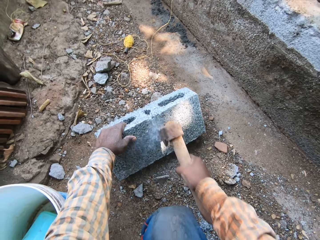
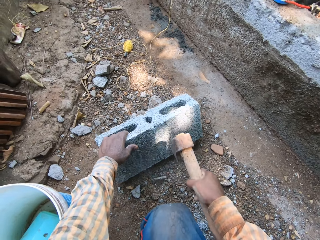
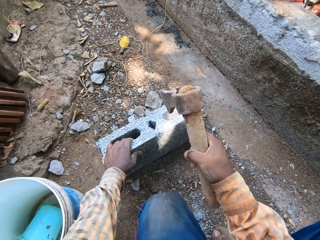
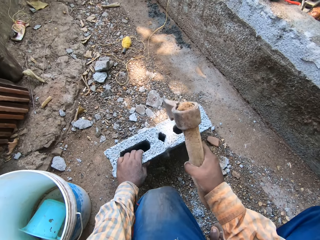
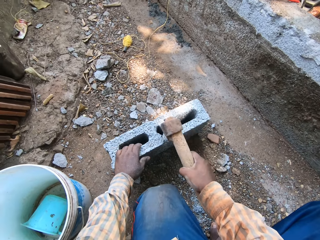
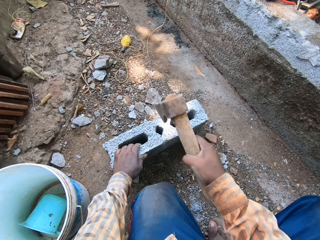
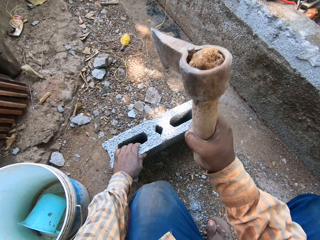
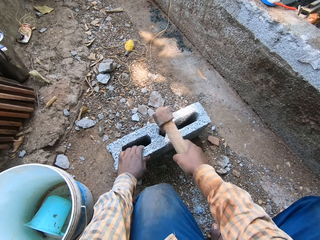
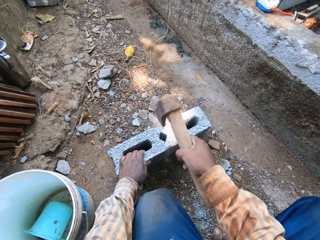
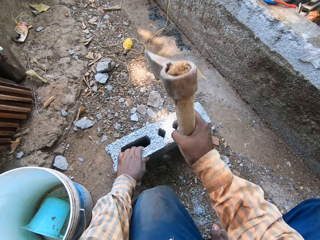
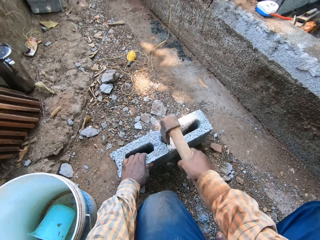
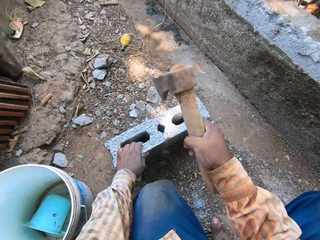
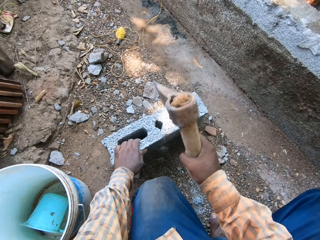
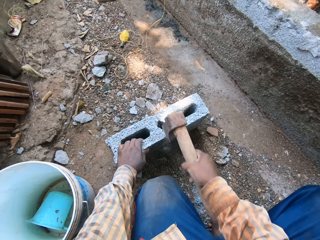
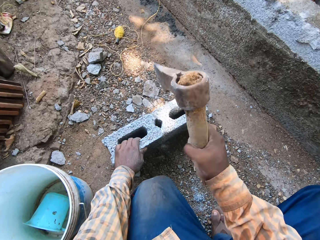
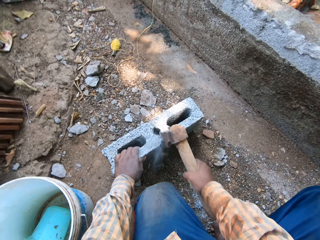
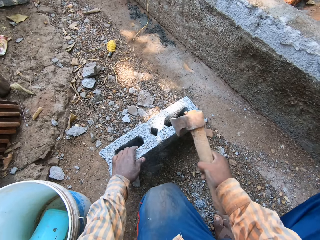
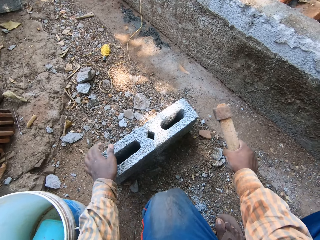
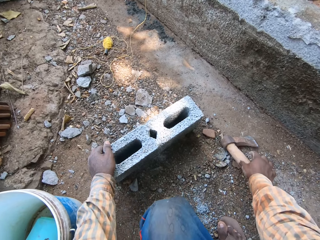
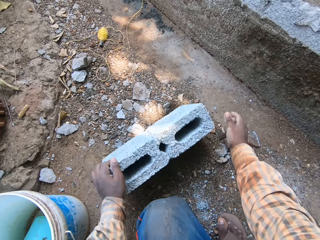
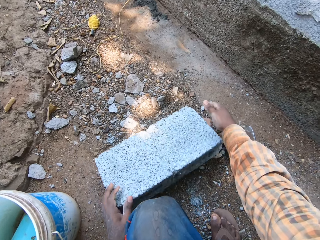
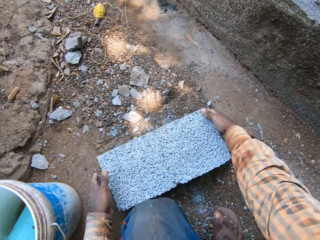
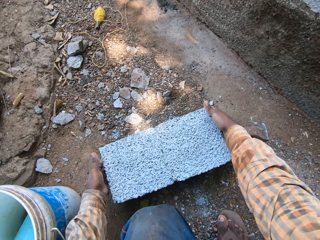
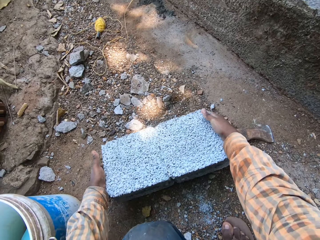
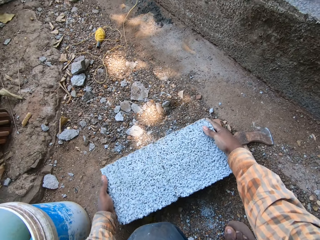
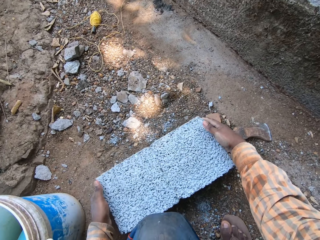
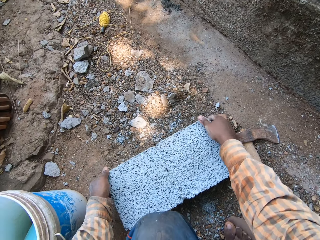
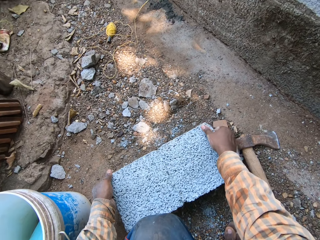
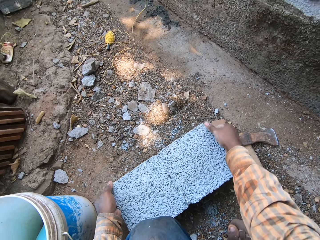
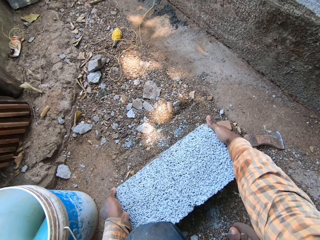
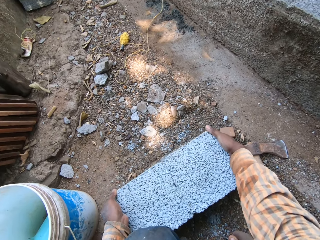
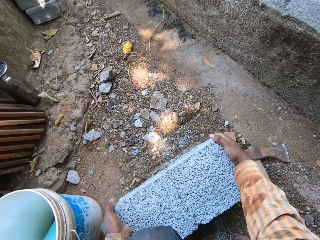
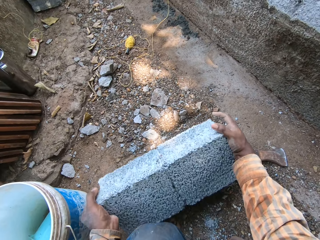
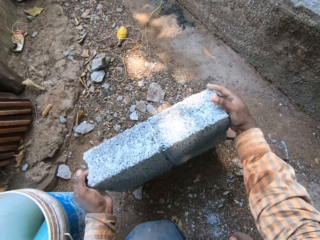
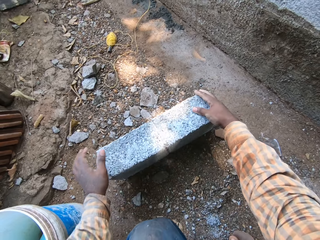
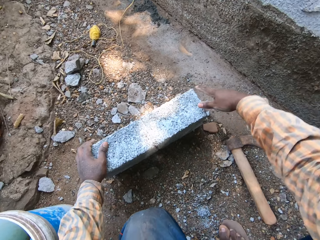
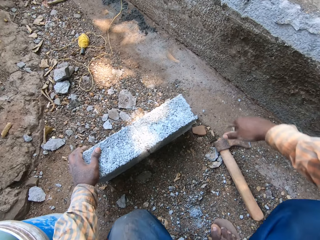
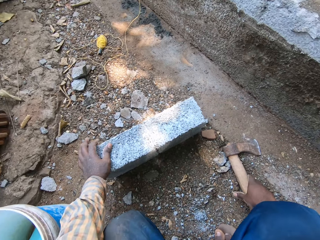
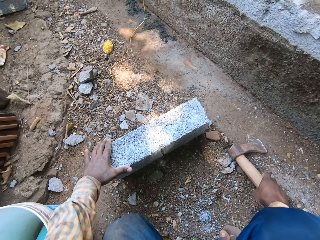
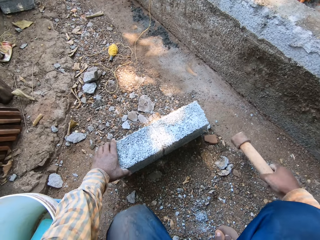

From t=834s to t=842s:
The camera wearer drops the axe on the ground with his right hand. He turns the block or stone with his left hand. He holds the stone with both hands. He turns the block with his hands. He pulls his hand off the stone.

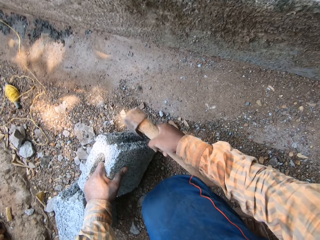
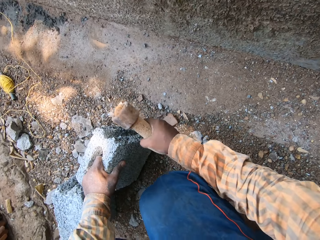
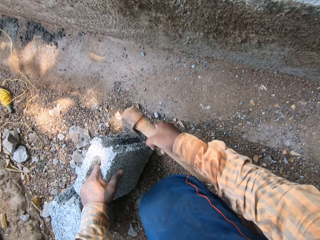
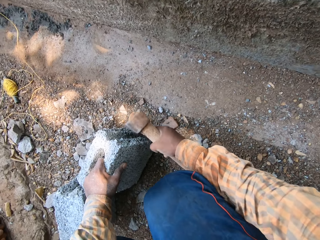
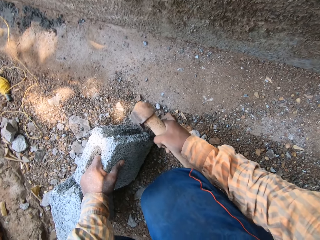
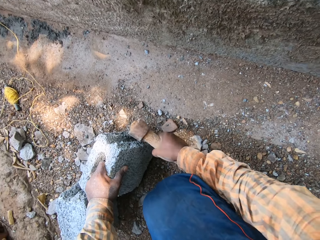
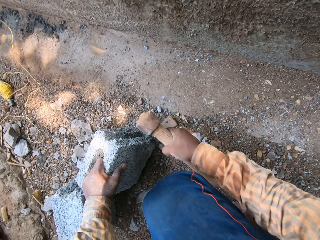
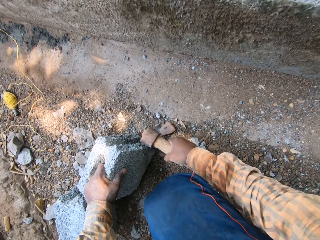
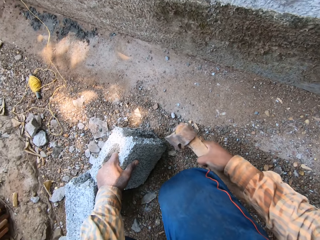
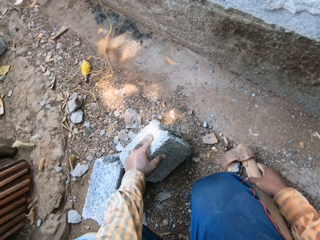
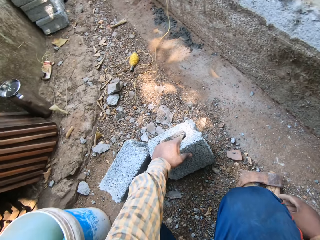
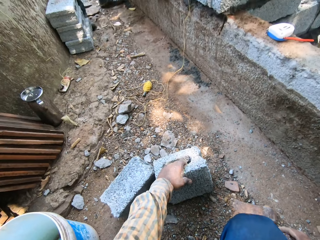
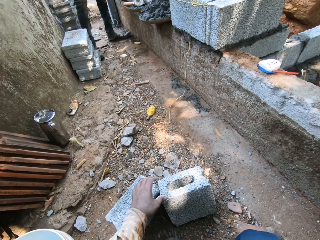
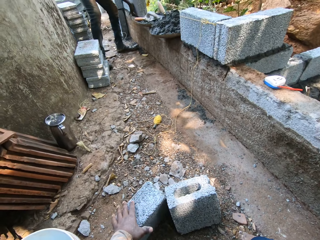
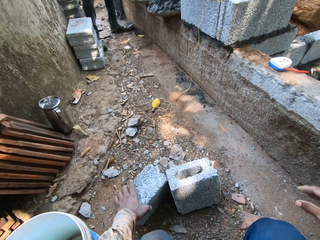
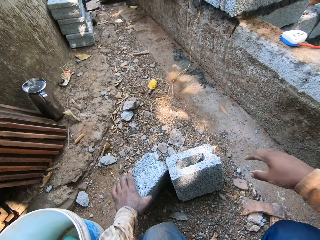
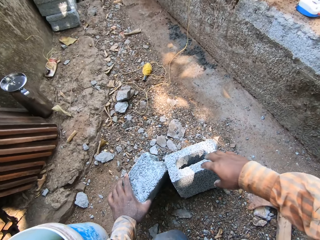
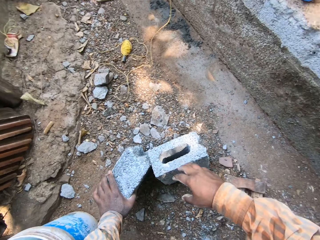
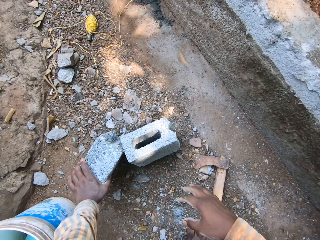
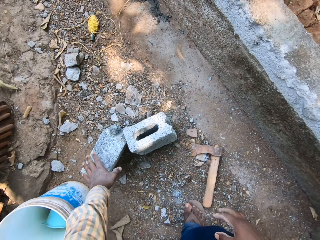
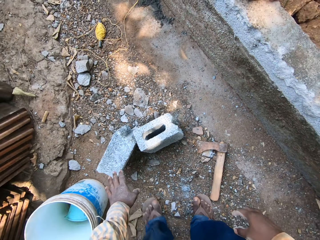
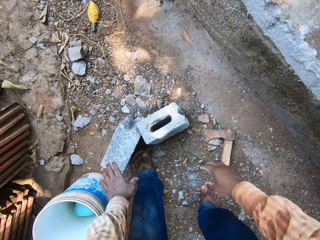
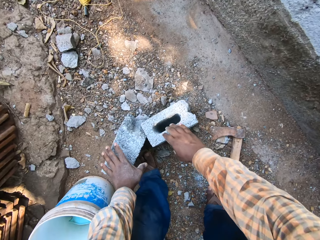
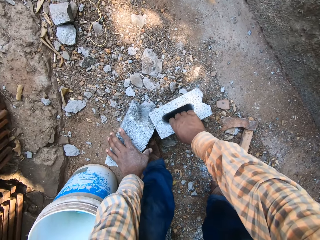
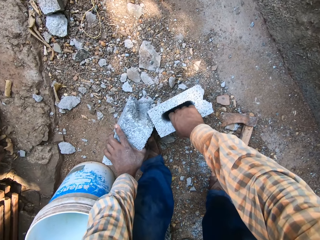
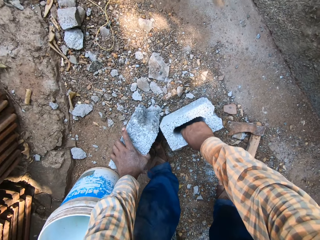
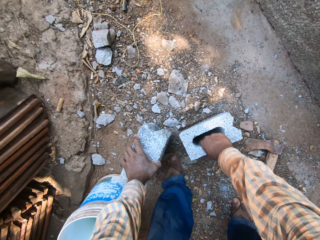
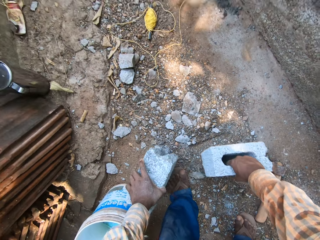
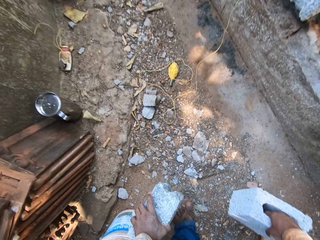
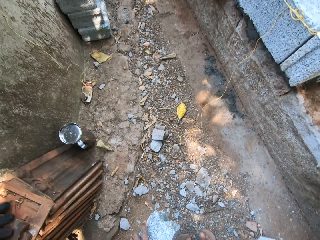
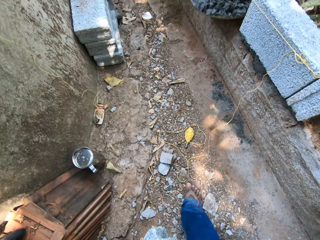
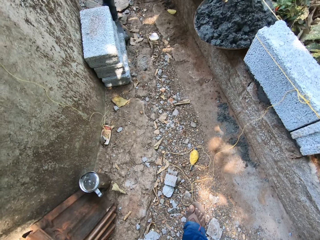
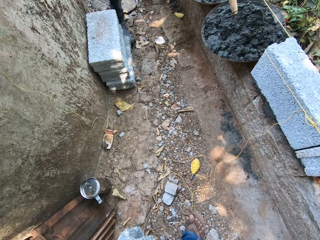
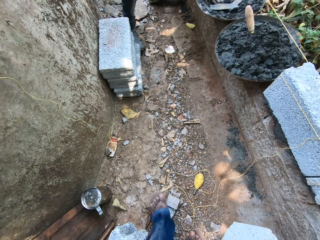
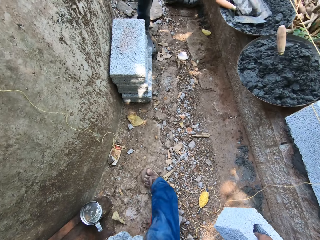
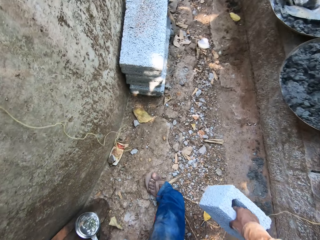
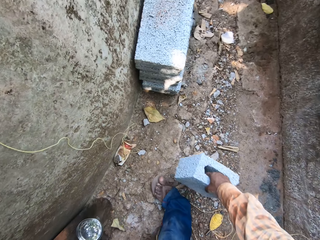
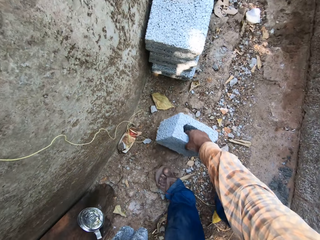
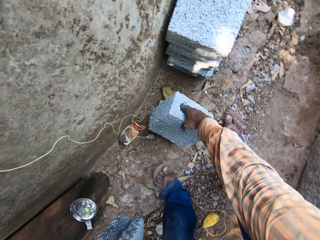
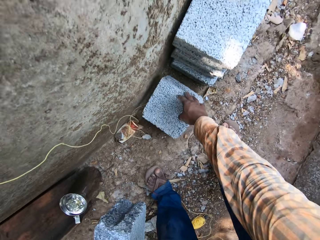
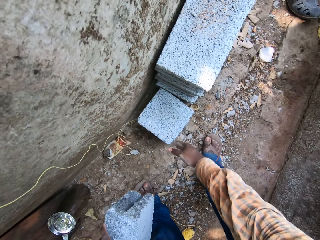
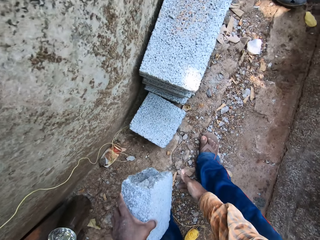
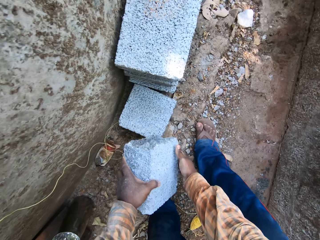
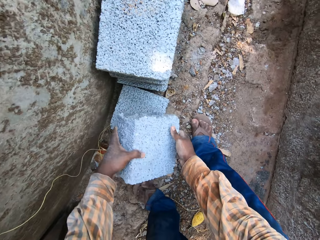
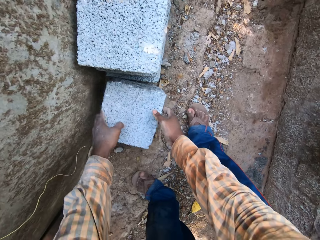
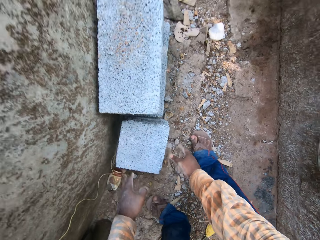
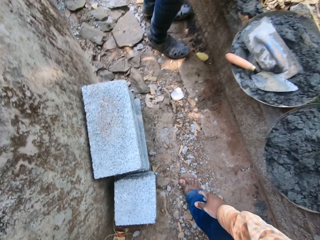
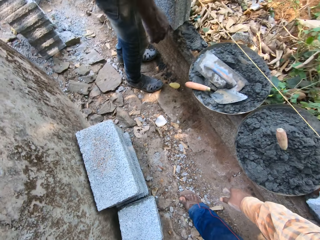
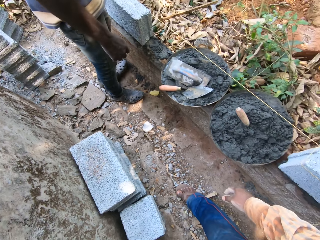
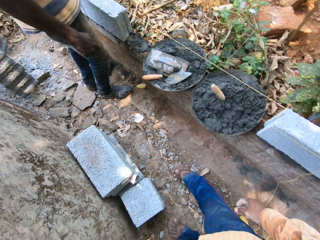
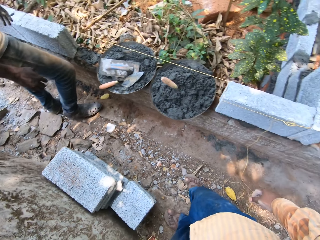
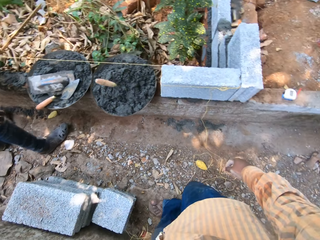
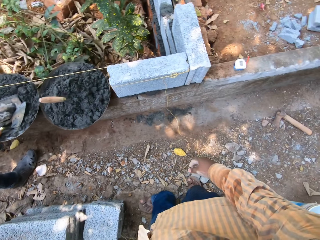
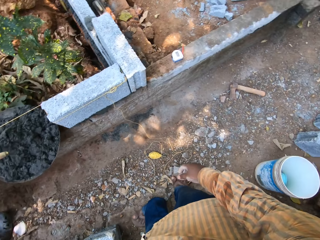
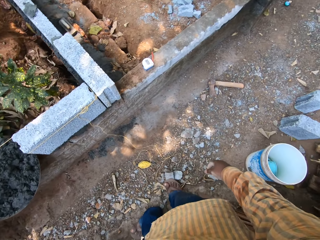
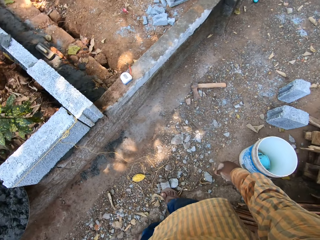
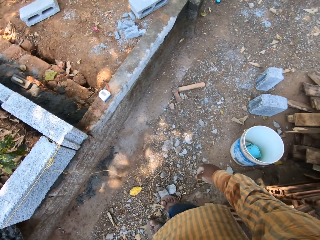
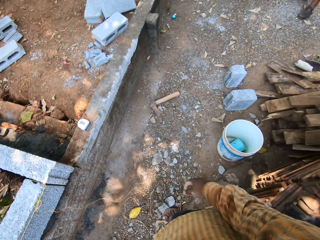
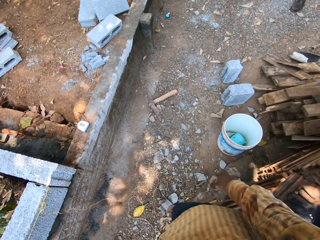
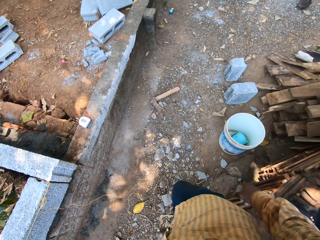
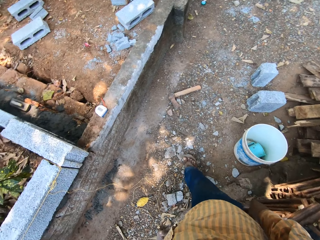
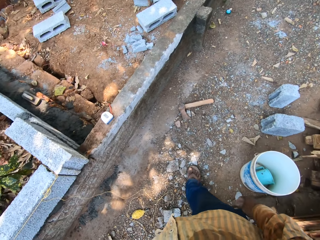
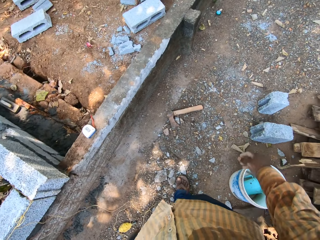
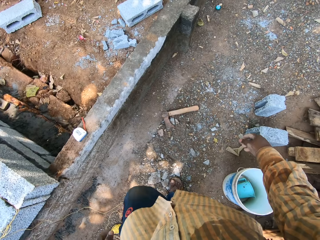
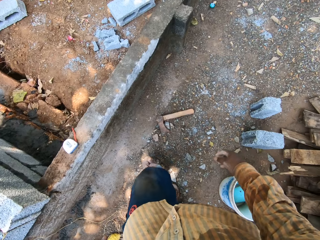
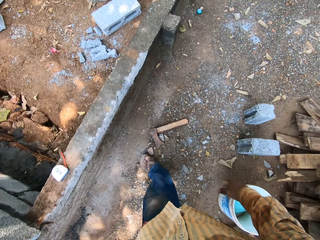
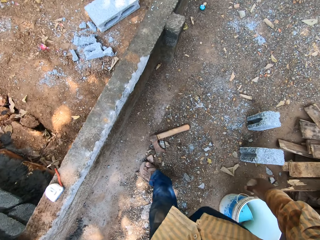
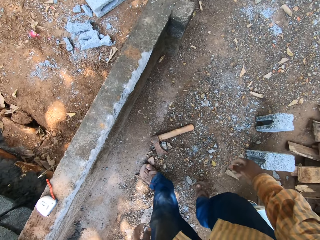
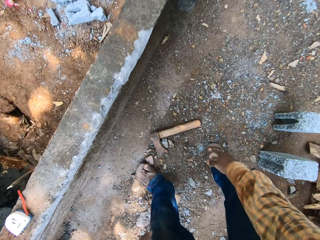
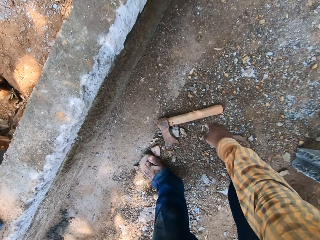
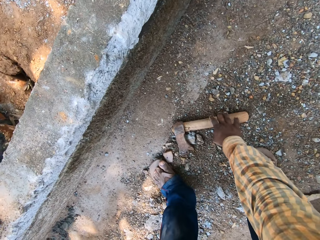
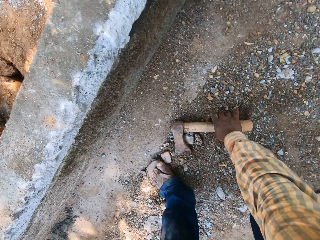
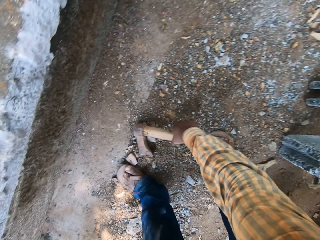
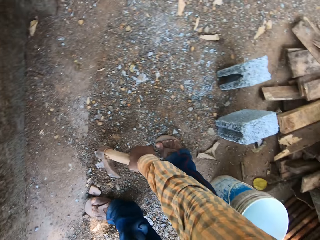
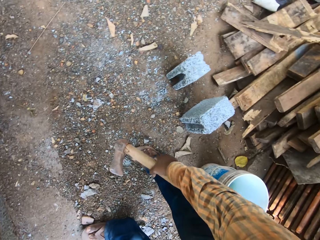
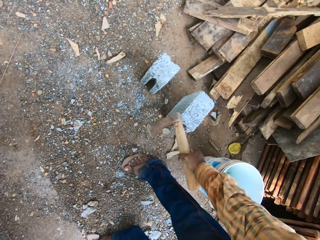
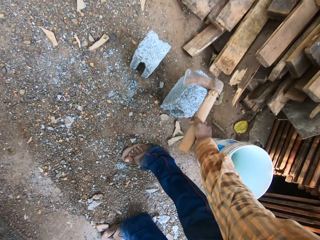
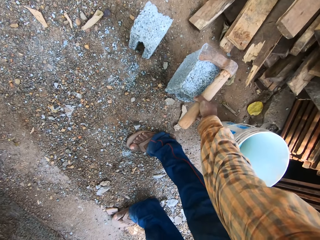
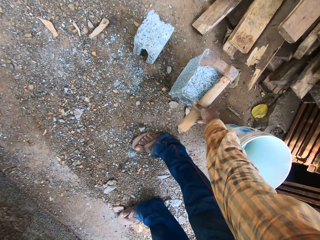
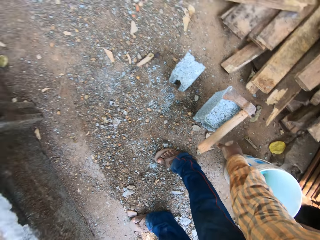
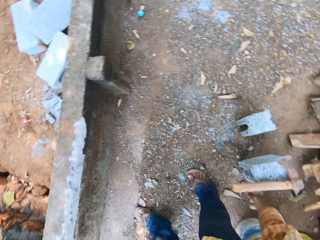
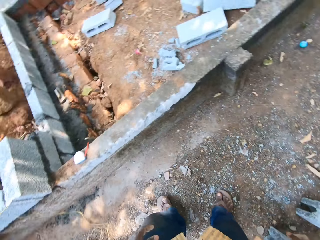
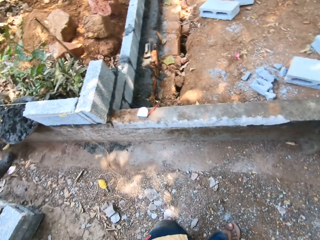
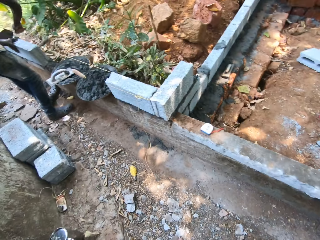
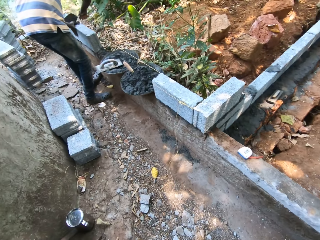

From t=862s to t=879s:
The camera wearer drops the axe on the ground with his right hand. He pulls his hand off the stone. He holds the first half of the block with his left hand. He stands. He pulls his hand off the stone. He picks the second half of the block from the ground with his right hand. He picks the first half of the block from the ground with his left hand. He walks along the path towards a wall. He drops the second half of the block on the ground with his right hand. He holds the stone with both hands. He places the first half of the block on the second half of the block with his hands. He walks around the path towards the axe. He picks the axe from the ground with his right hand. He places the axe on a block with his right hand.
